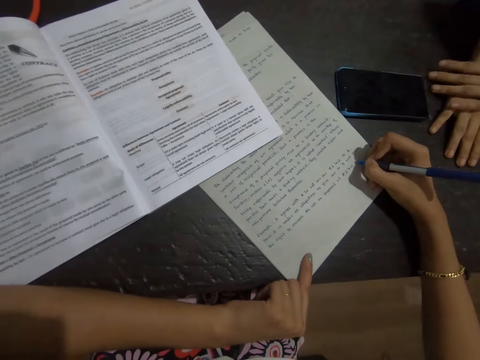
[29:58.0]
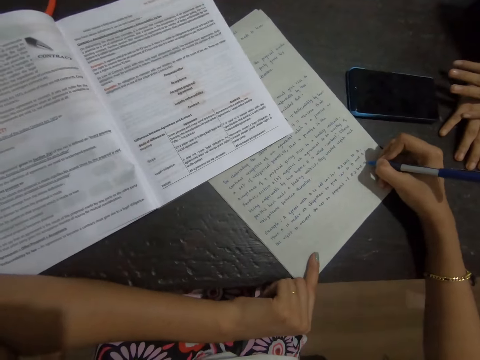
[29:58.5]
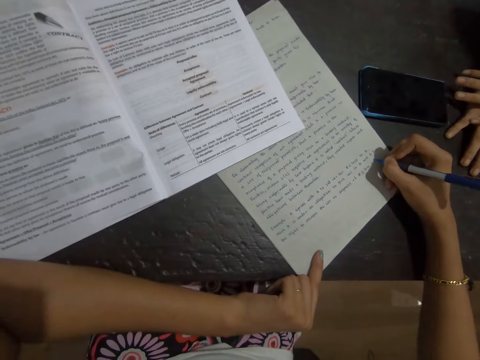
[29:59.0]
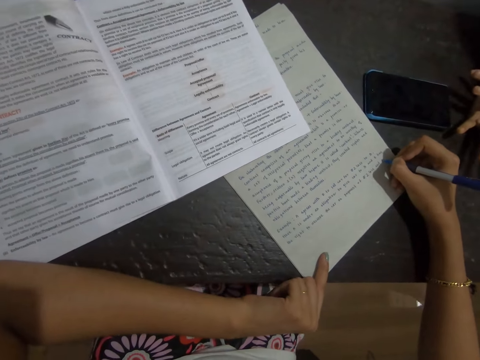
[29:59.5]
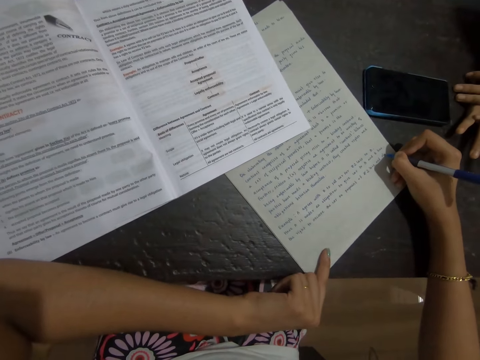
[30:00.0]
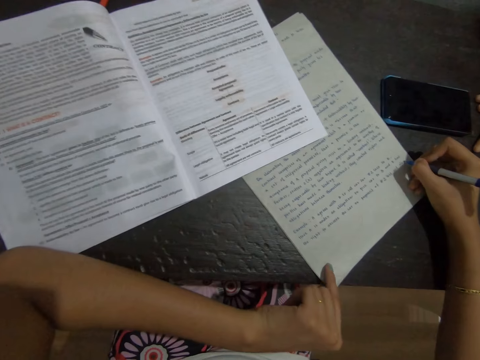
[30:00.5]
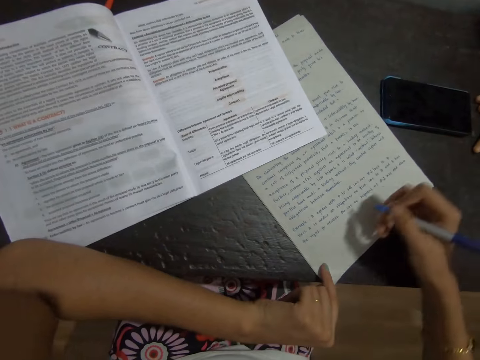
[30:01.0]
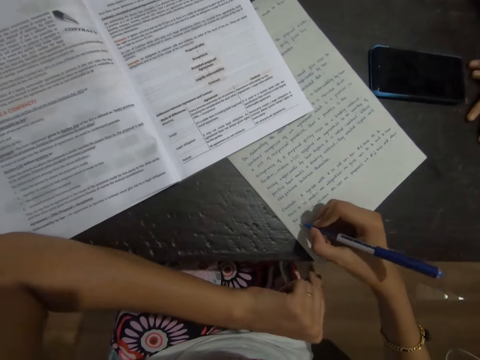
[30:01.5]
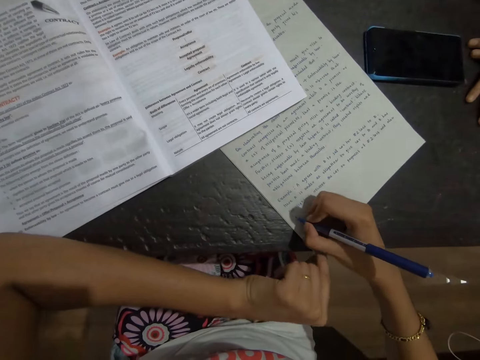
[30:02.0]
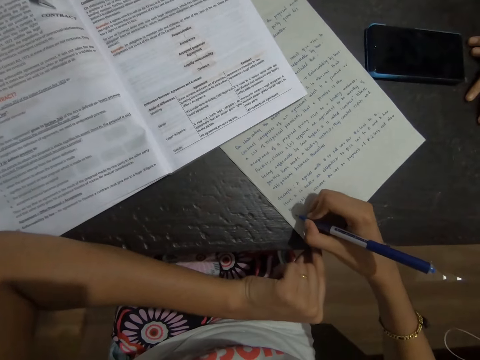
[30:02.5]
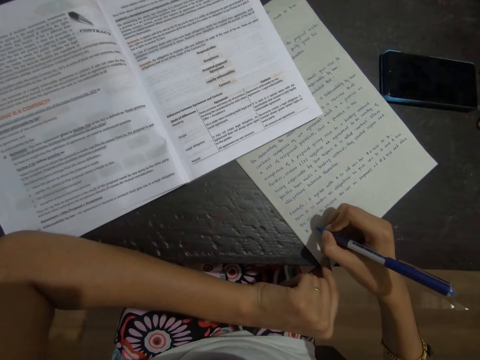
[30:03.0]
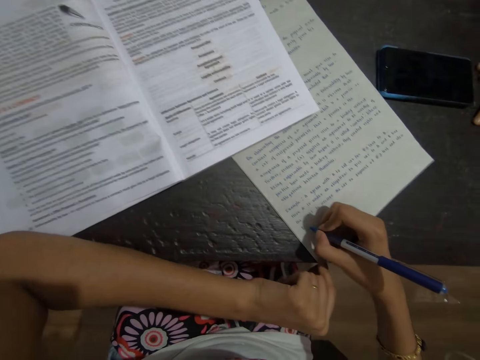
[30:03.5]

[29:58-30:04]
A lady talks to the camera wearer. The camera wearer writes on paper with a pen.

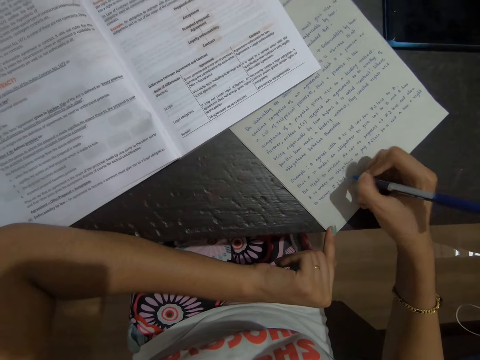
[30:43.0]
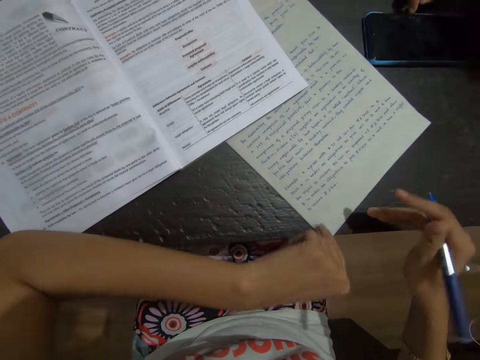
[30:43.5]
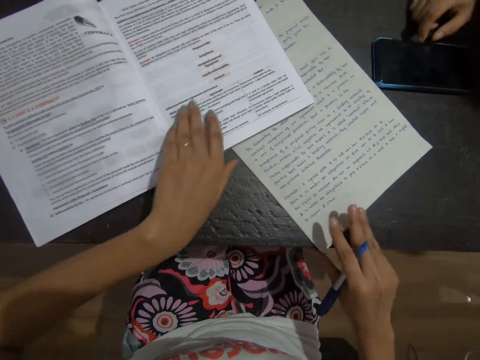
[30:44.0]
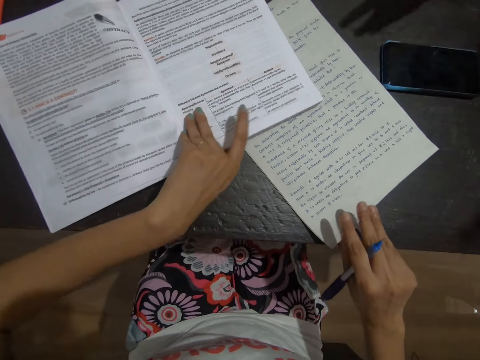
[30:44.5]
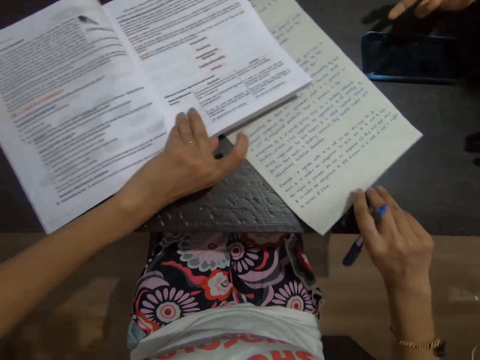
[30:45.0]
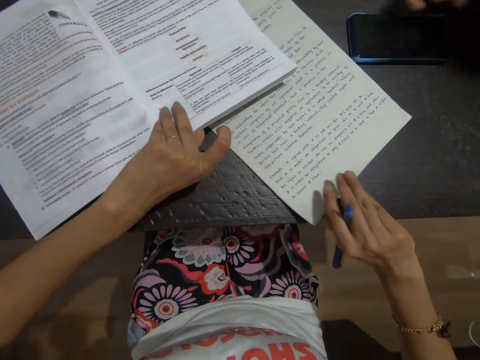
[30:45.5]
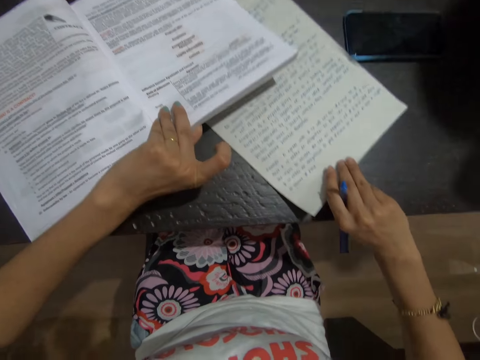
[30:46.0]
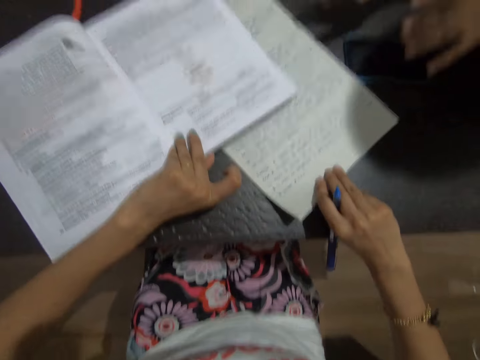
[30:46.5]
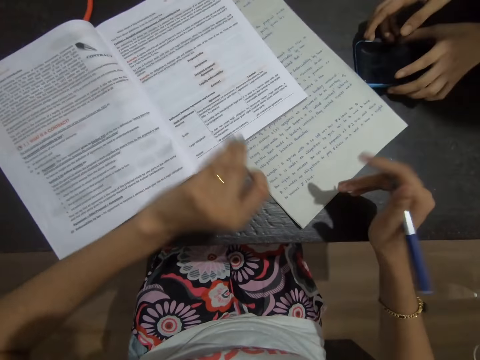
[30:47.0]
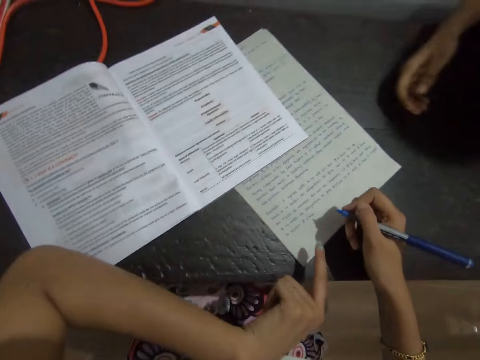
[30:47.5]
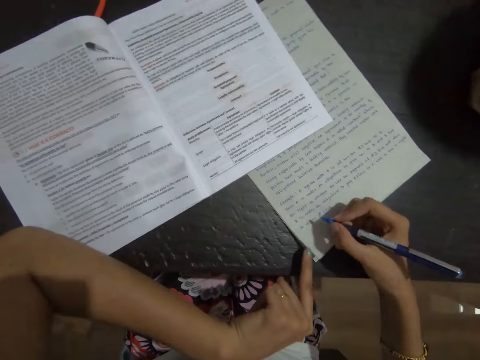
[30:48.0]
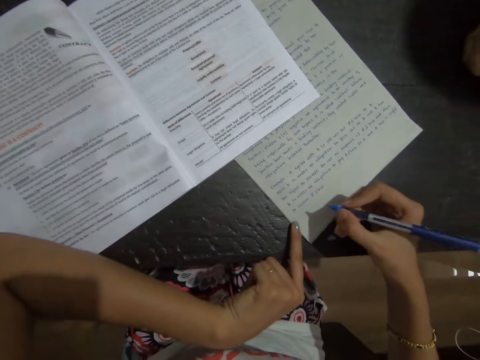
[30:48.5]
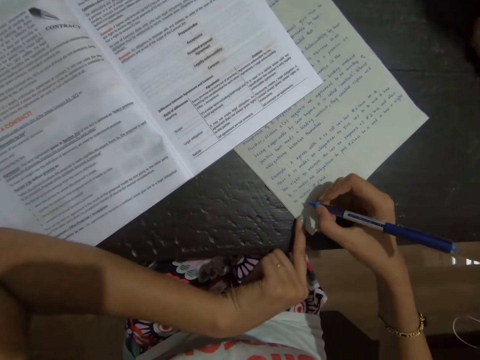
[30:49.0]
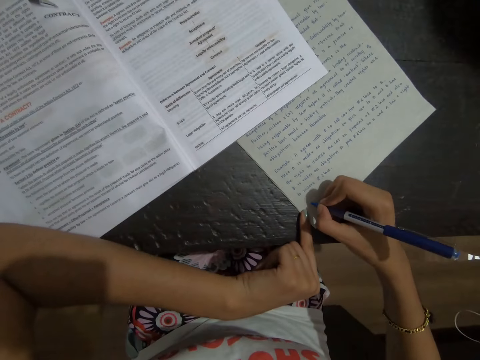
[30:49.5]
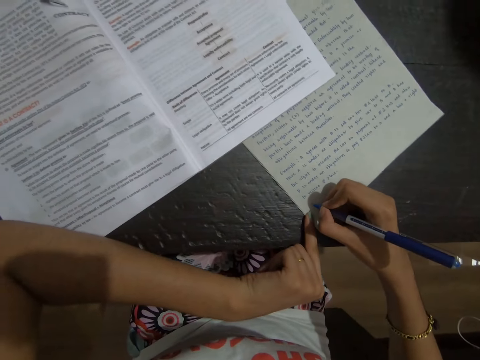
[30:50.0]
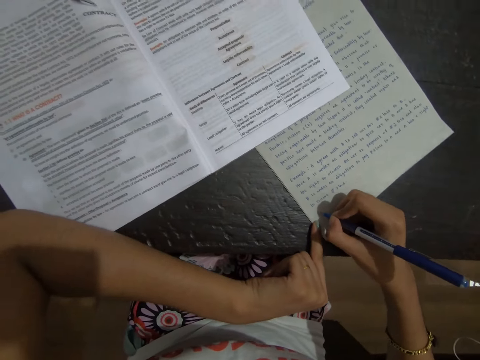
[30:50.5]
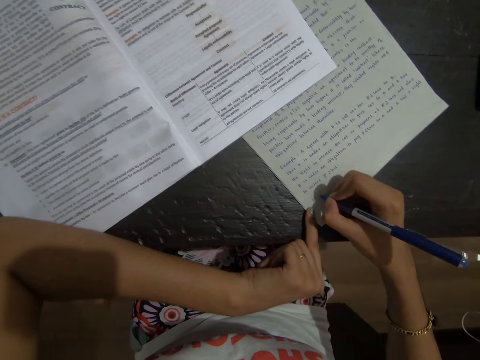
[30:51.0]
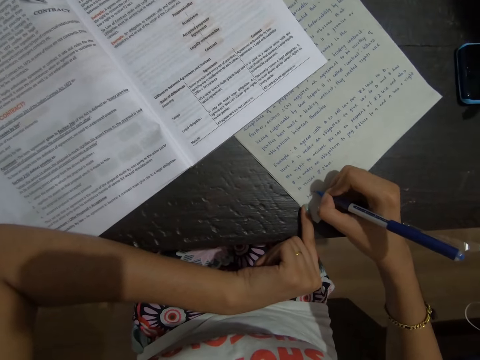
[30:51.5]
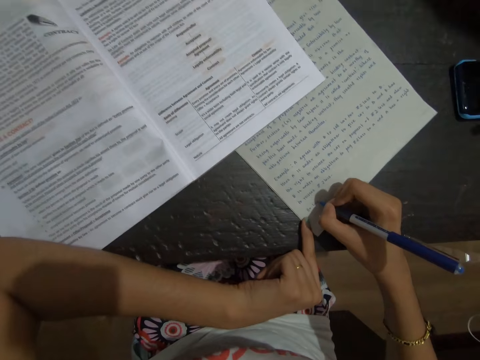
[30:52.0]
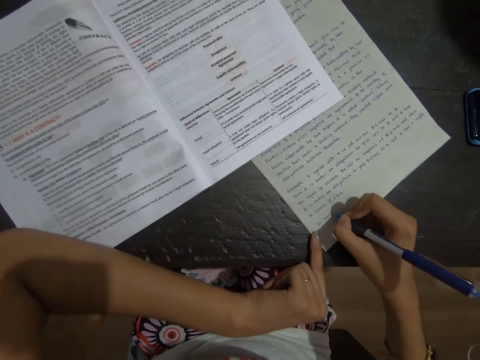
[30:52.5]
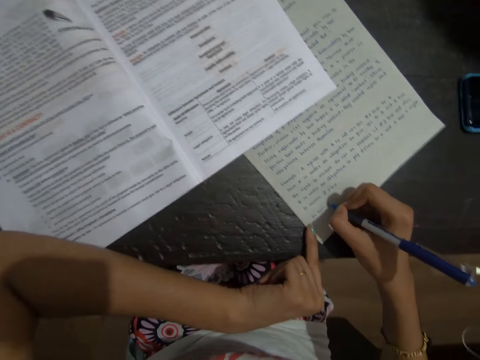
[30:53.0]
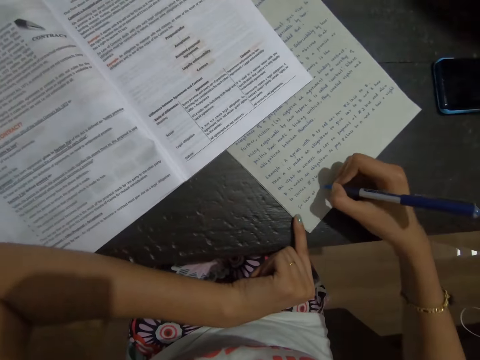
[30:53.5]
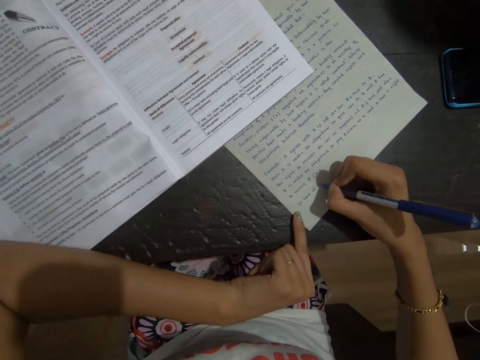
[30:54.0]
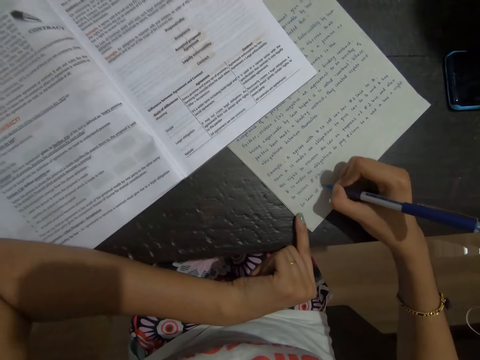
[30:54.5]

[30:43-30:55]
The camera wearer holds a book. They move the paper and adjust the books on the table. A lady talks to the camera wearer. The camera wearer writes on the paper with a pen.

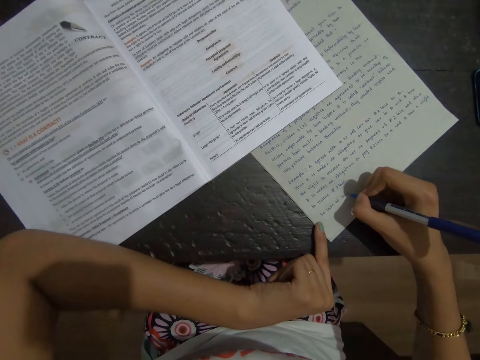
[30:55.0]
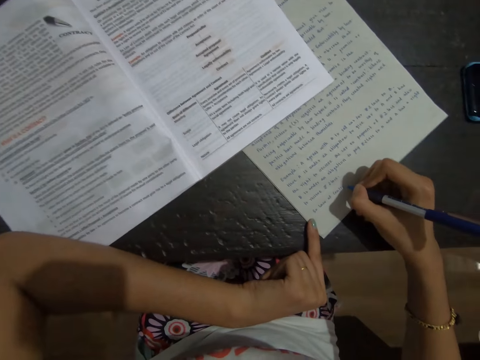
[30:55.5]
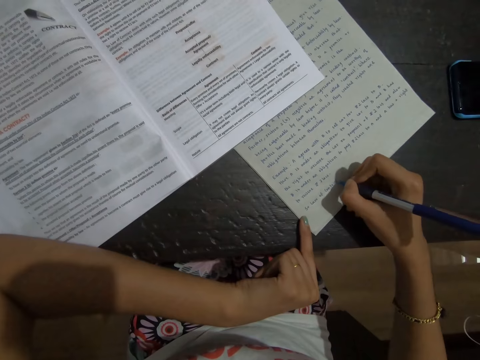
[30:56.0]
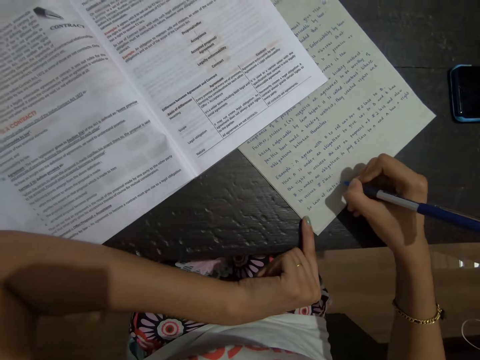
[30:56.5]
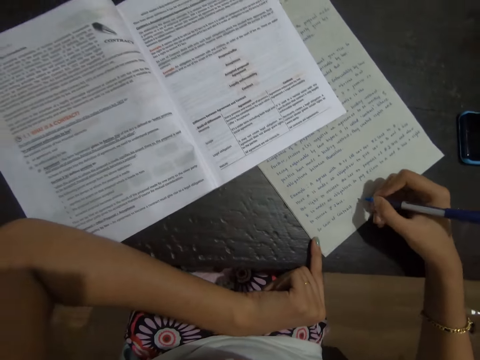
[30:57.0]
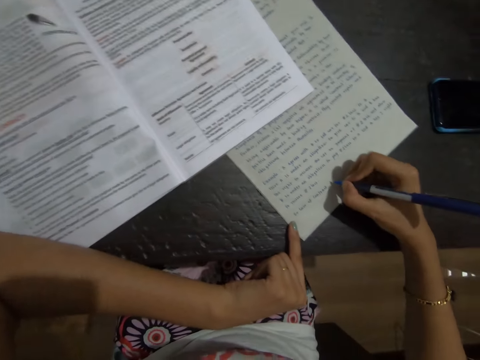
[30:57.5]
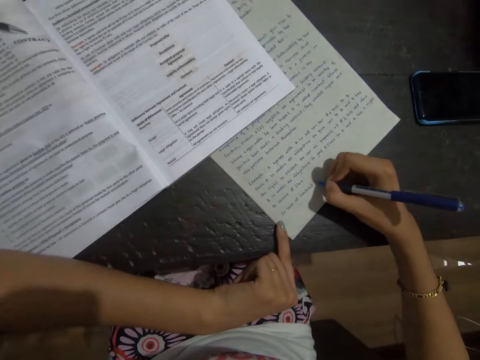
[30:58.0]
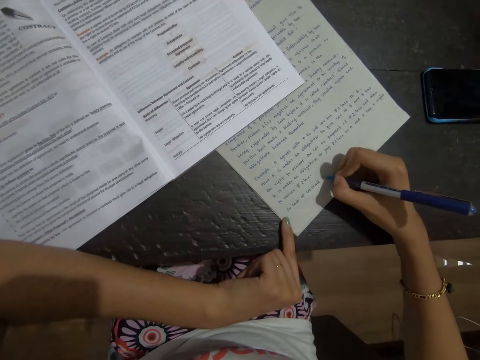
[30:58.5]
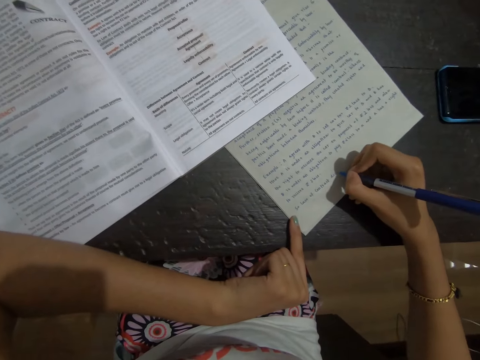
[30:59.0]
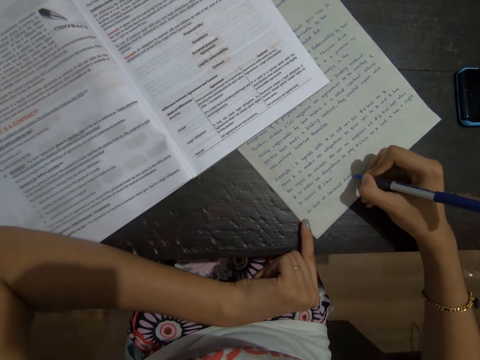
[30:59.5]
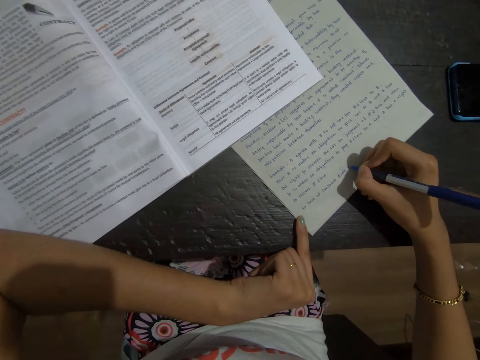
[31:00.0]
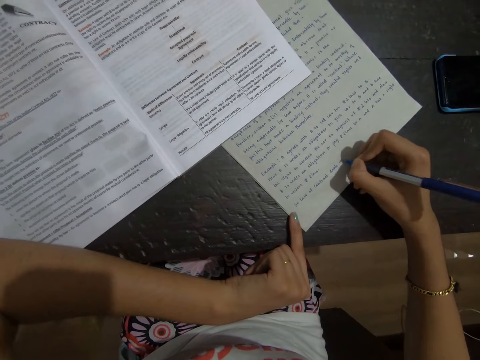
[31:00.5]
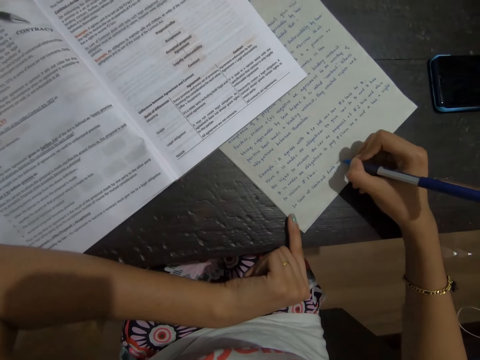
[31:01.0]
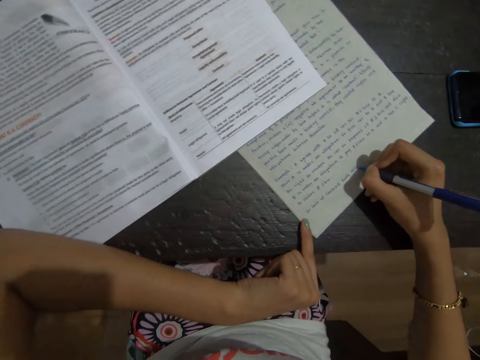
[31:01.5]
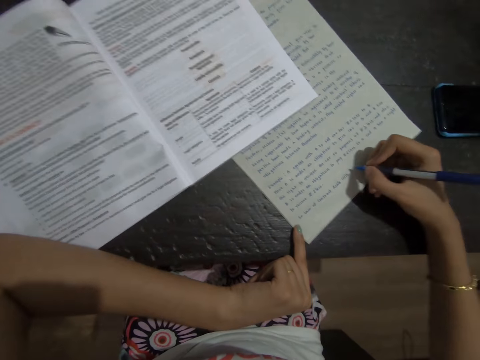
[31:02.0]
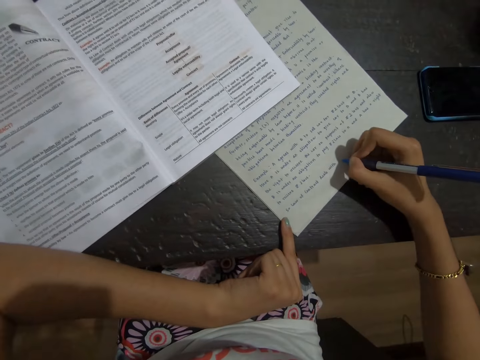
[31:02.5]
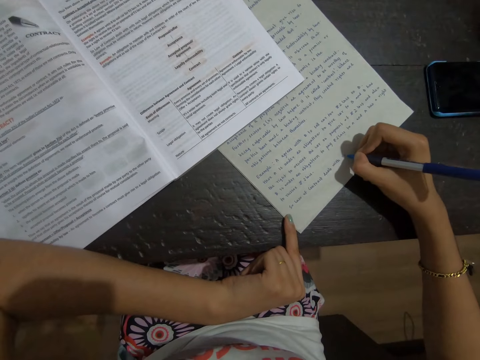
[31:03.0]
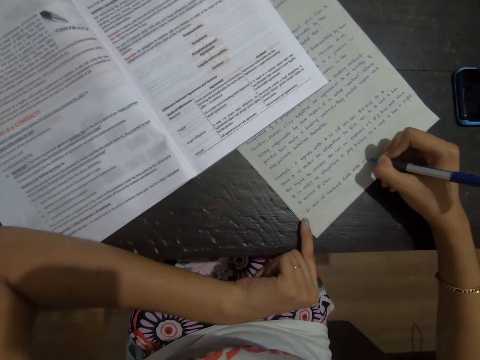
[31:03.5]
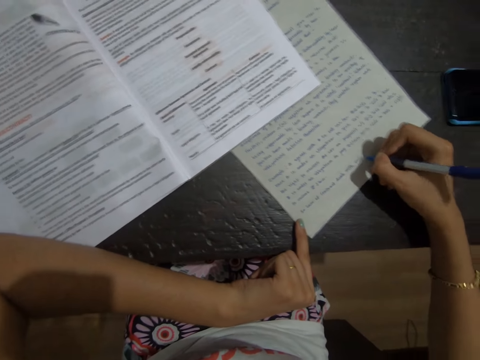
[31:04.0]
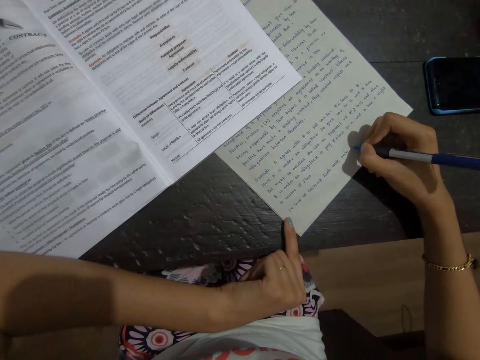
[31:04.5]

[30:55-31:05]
A lady talks to the camera wearer.
